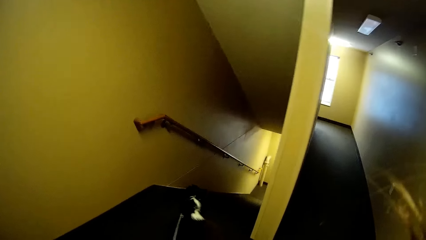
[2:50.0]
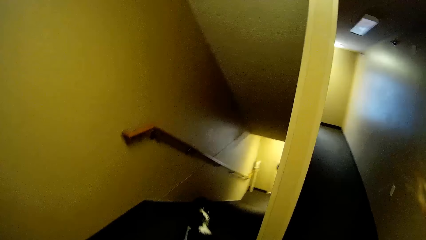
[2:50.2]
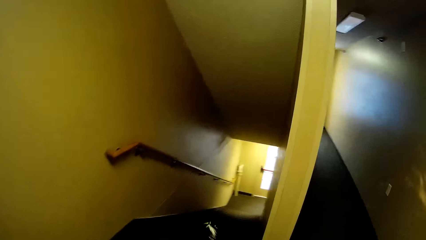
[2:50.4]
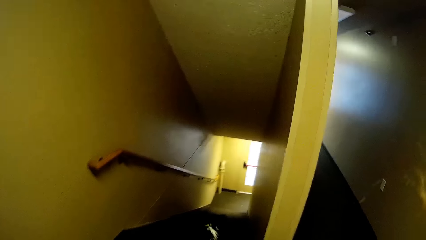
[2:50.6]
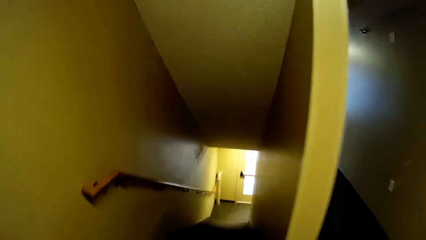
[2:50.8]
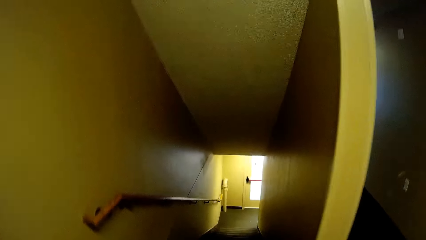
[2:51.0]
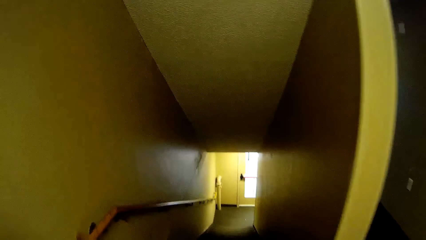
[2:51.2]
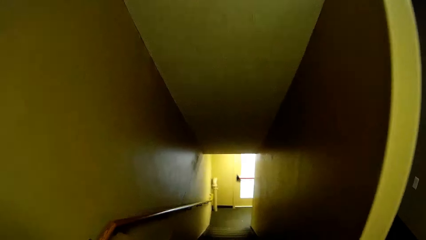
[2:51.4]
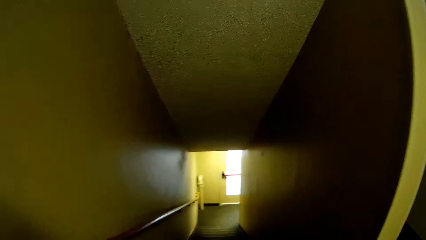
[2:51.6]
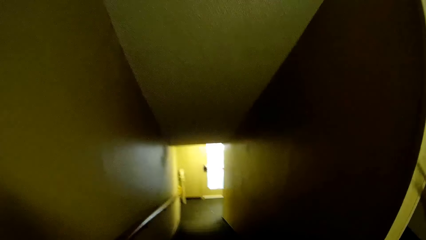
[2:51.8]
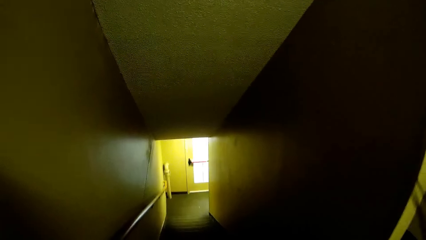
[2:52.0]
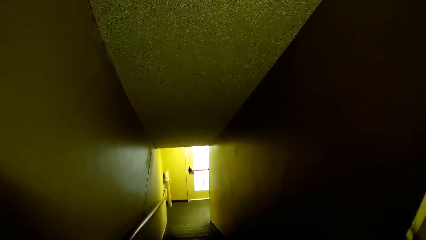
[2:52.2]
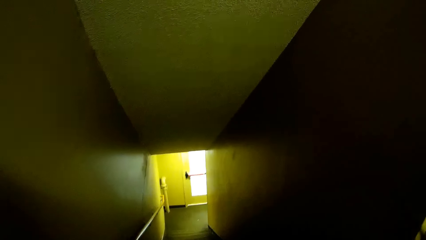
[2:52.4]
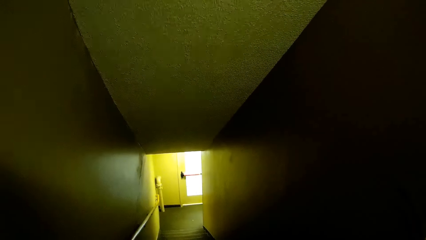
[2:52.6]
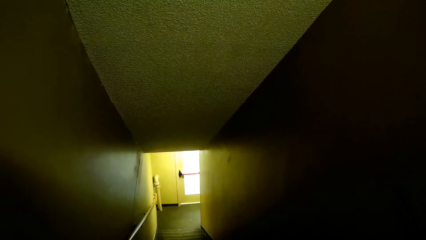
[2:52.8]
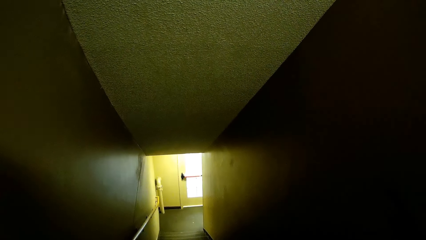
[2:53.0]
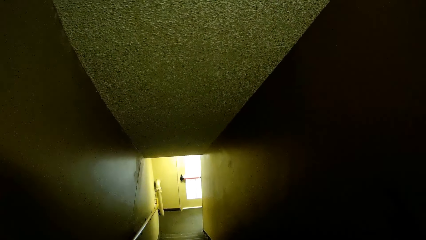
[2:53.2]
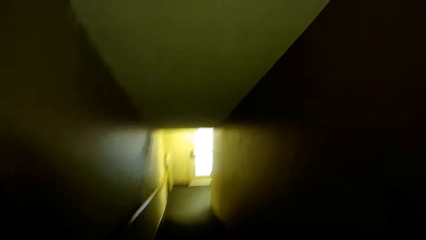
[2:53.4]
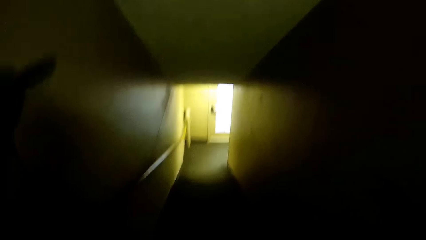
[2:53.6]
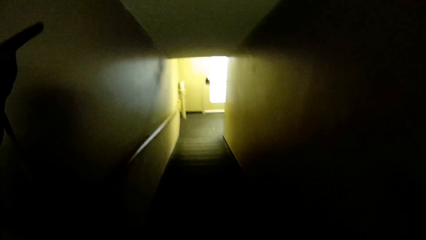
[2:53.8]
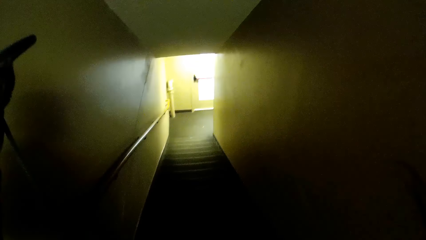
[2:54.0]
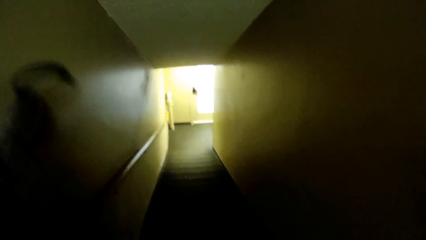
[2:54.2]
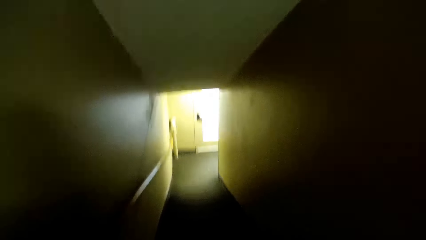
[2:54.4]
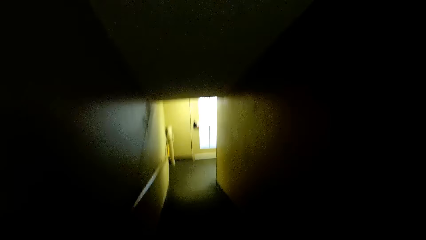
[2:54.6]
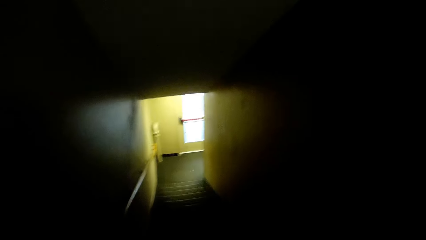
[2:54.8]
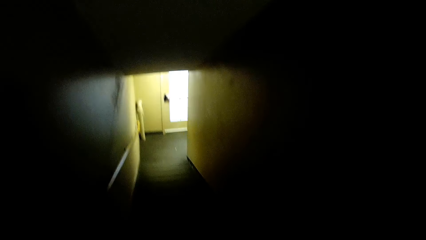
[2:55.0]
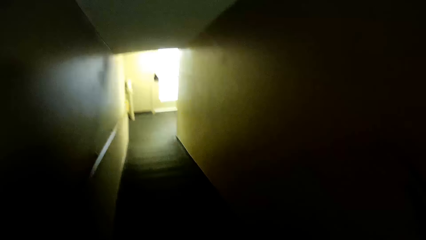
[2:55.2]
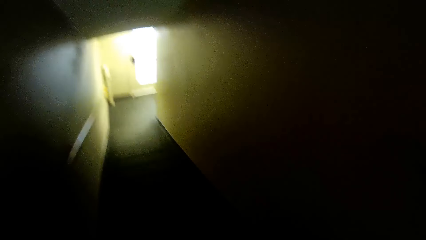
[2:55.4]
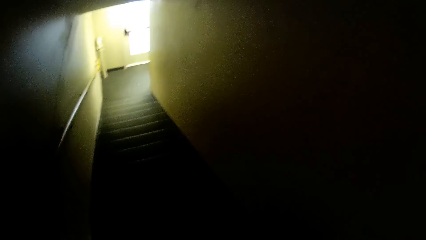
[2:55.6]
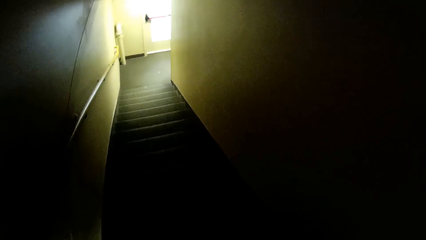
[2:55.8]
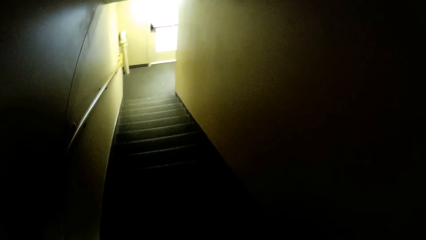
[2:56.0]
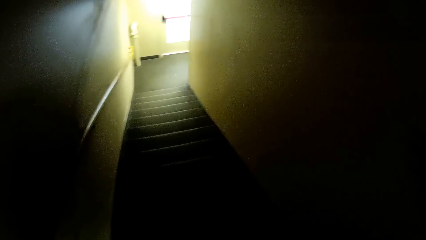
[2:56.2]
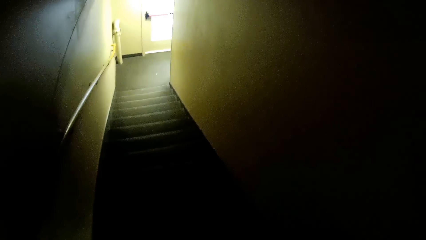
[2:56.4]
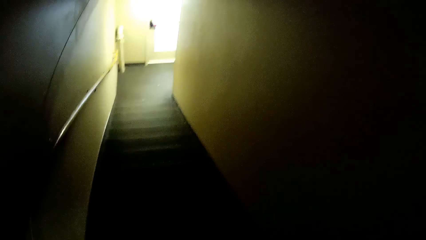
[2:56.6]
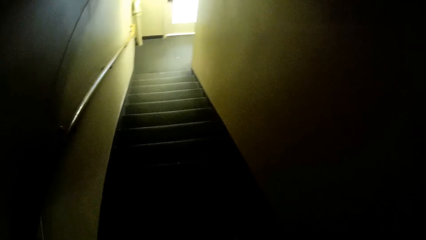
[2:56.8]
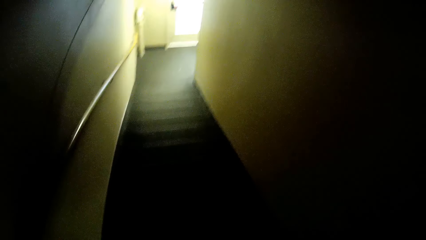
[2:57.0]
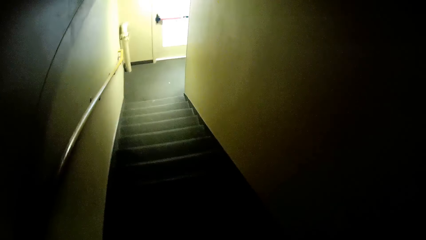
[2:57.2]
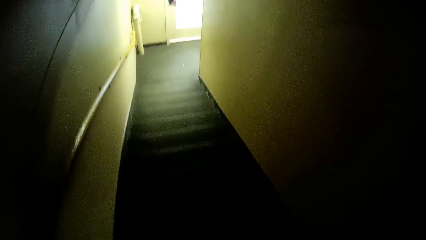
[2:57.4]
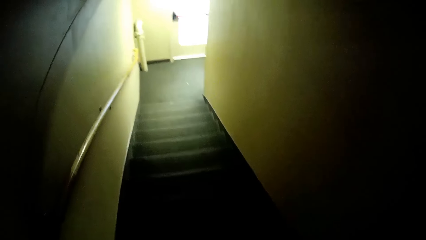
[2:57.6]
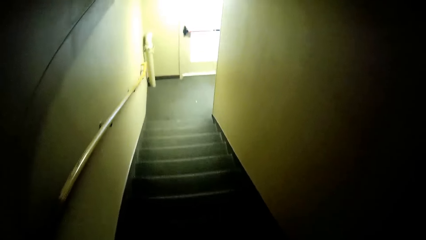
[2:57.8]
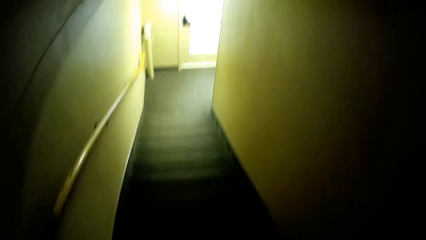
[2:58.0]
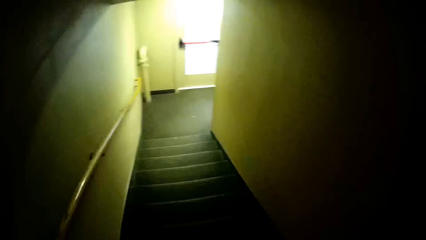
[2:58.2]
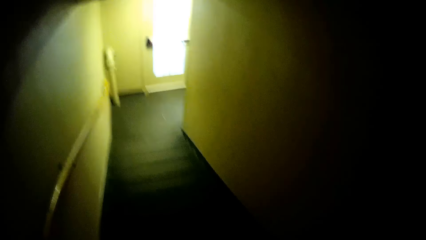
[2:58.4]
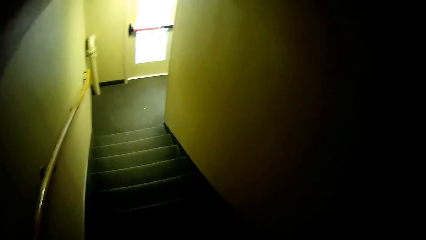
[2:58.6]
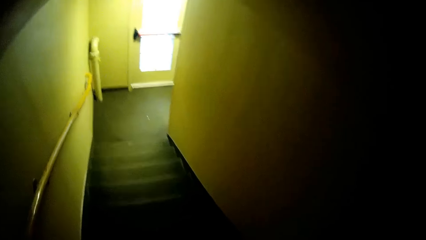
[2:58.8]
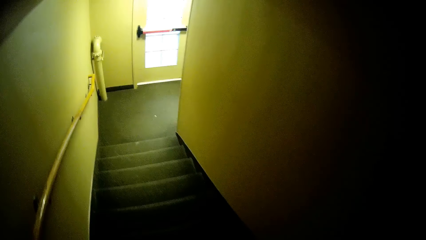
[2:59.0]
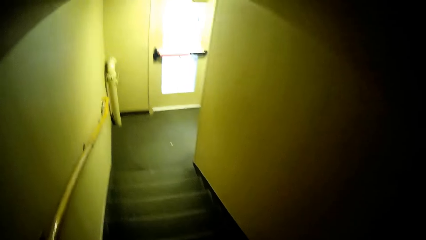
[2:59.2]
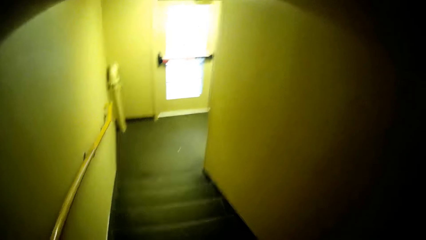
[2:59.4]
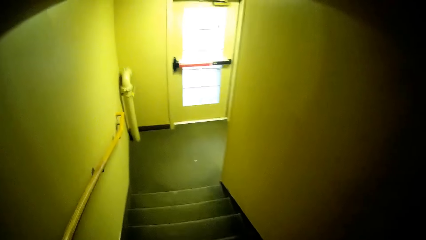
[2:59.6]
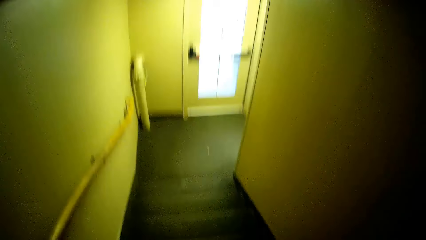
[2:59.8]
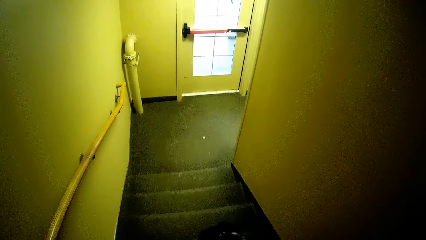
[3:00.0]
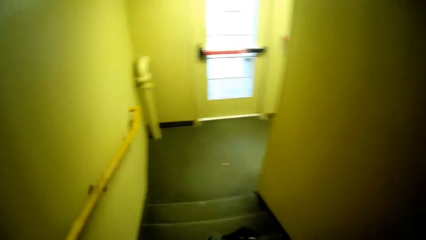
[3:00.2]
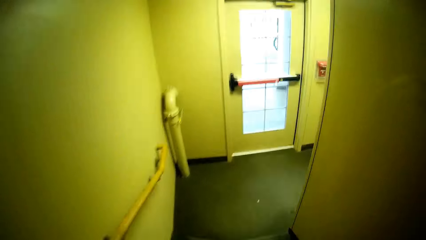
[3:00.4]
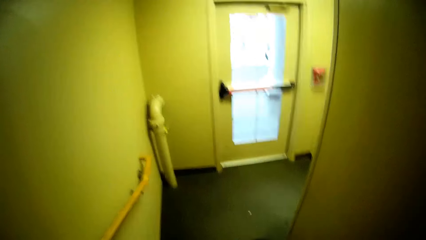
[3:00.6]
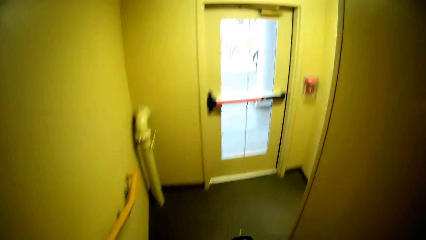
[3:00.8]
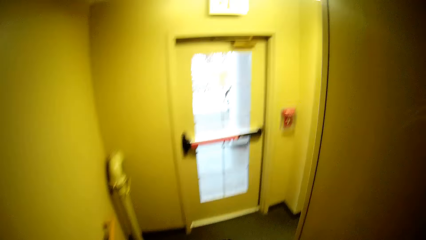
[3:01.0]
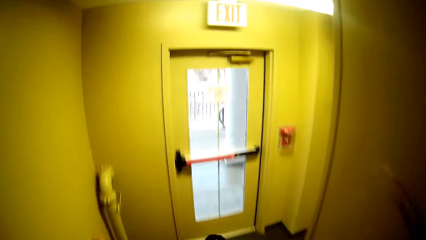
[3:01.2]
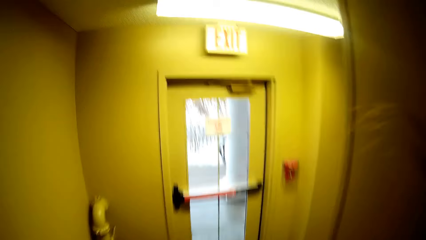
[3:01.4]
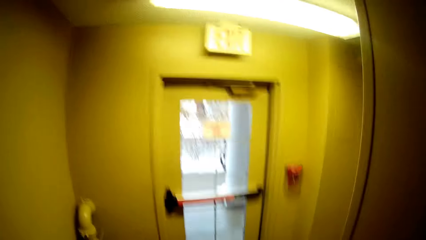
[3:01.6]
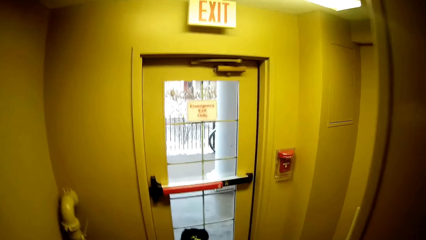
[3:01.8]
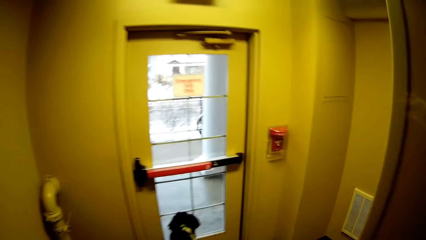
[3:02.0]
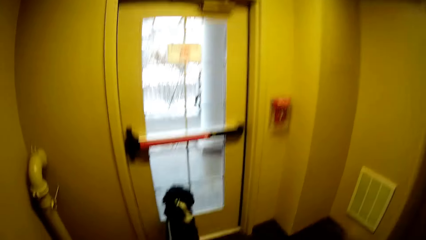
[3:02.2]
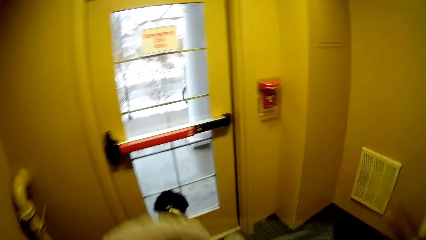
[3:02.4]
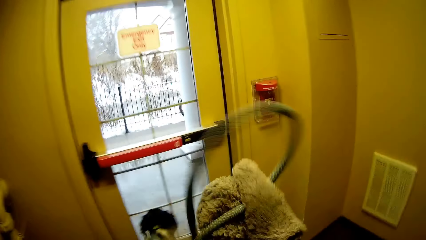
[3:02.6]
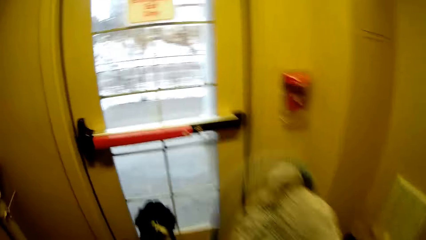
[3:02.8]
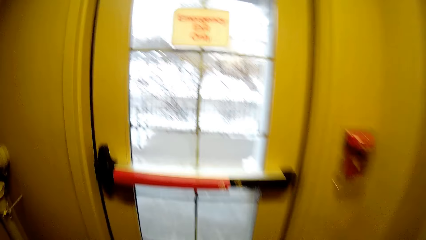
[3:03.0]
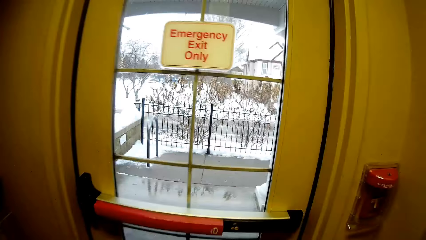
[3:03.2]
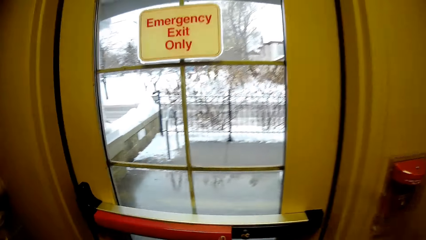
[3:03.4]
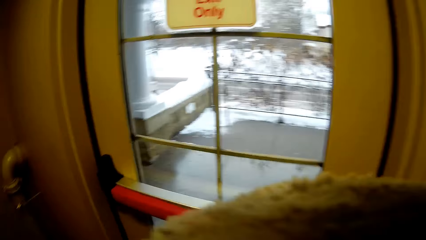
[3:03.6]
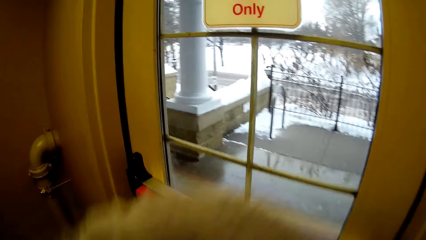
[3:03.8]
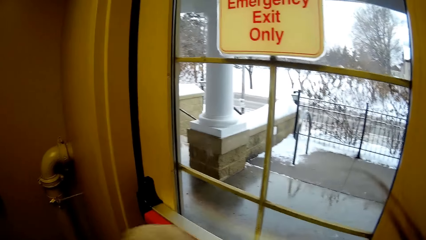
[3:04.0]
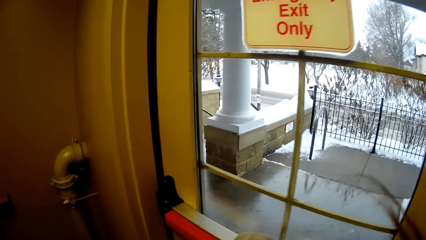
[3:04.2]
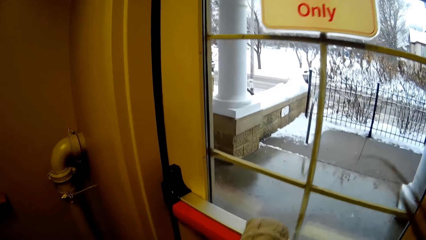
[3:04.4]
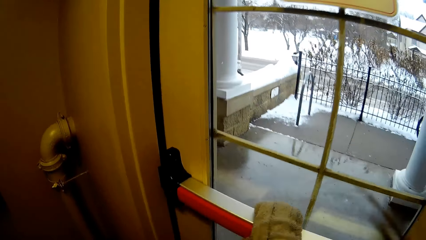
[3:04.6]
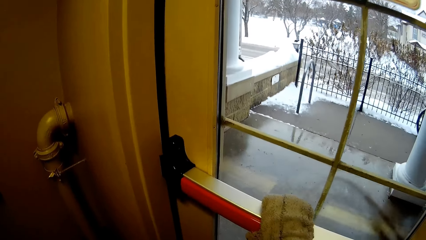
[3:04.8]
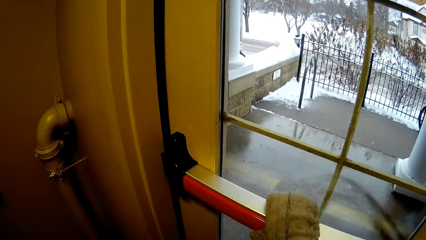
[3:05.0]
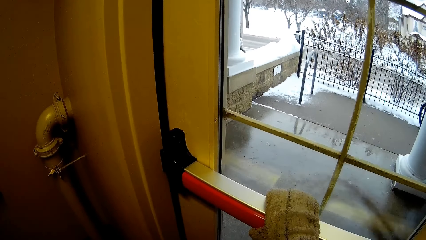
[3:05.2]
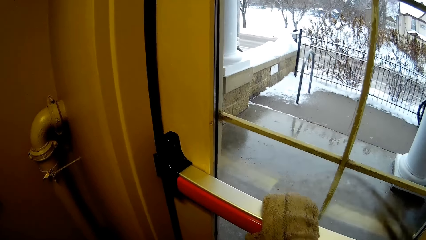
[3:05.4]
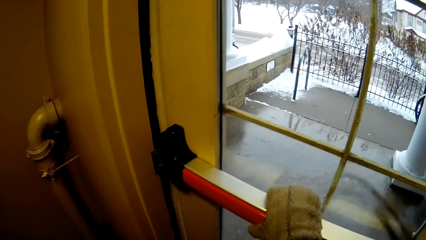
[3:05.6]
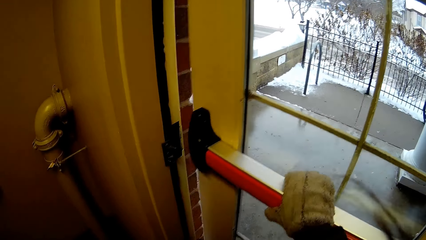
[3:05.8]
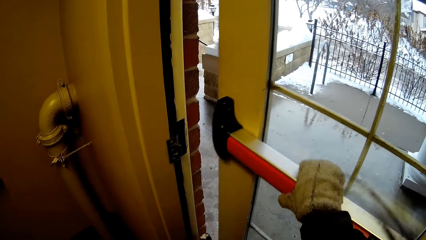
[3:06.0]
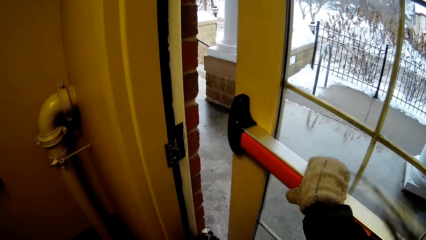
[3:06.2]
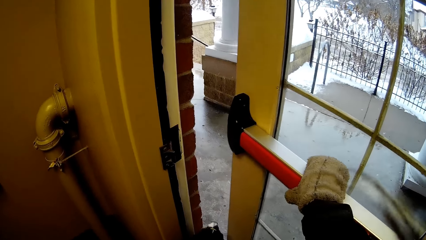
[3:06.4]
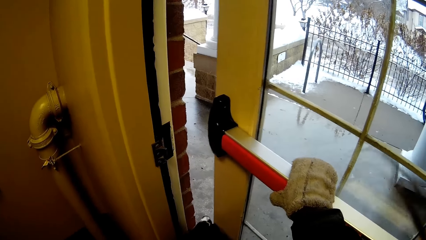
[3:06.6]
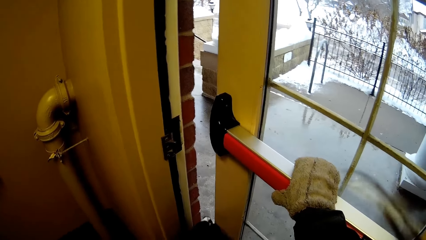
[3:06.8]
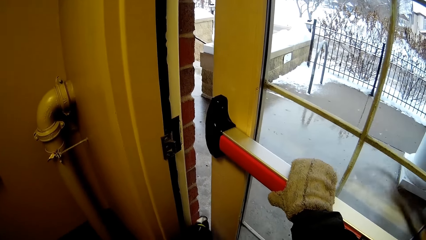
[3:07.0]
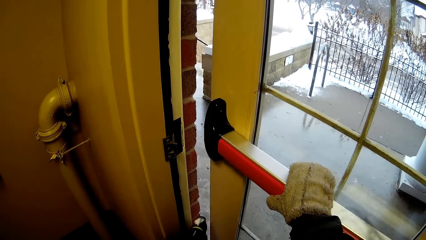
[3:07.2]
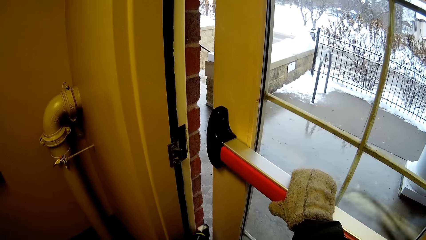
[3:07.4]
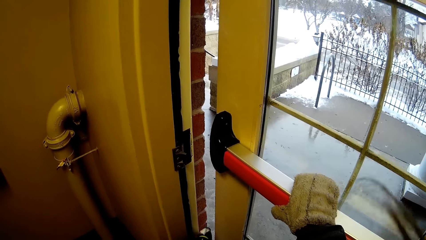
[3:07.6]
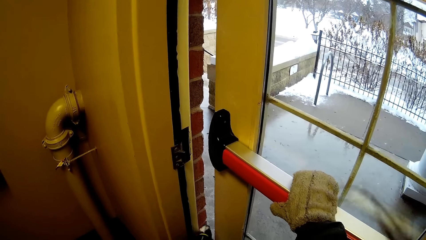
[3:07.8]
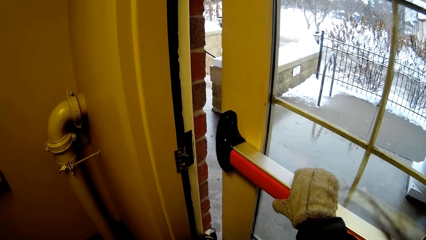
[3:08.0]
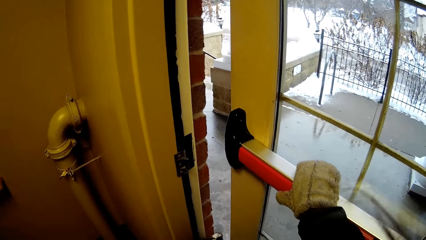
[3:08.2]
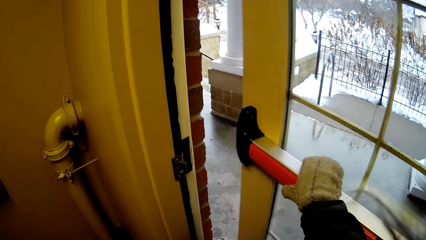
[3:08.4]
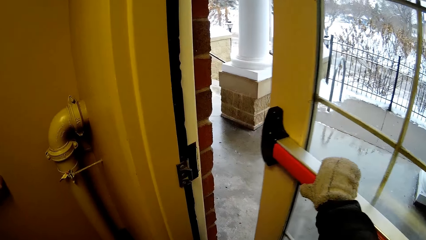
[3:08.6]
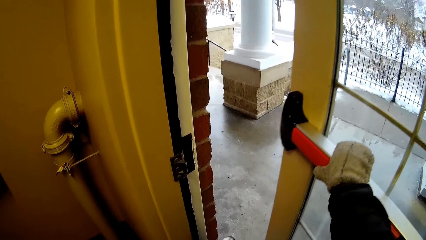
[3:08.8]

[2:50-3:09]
The camera wearer walks on the stairs. They hold the rope. They look at the emergency exit. They open the door. They hold the door.
